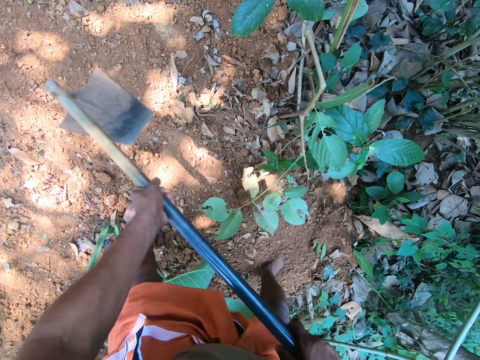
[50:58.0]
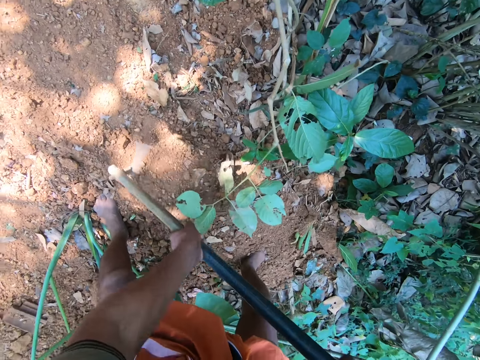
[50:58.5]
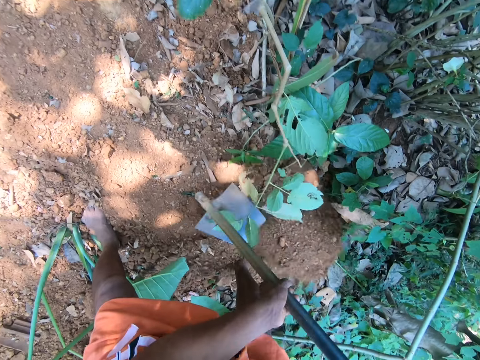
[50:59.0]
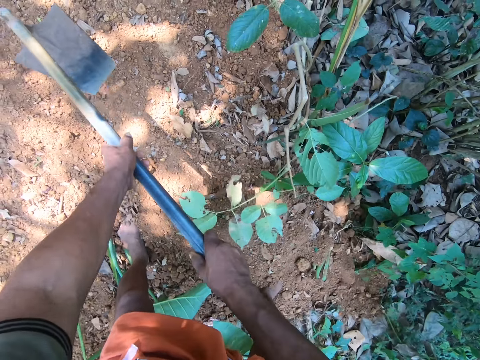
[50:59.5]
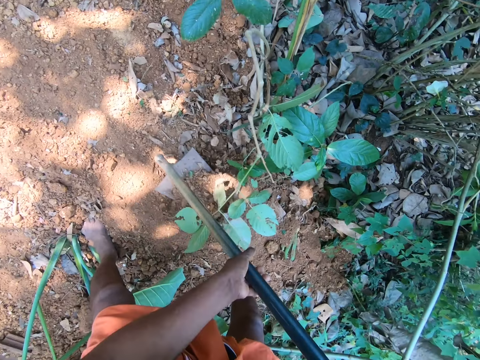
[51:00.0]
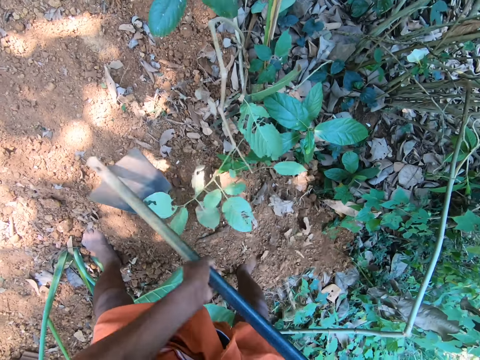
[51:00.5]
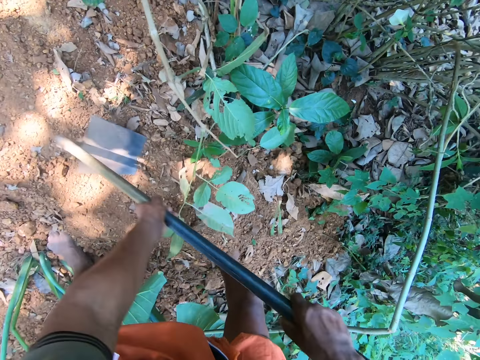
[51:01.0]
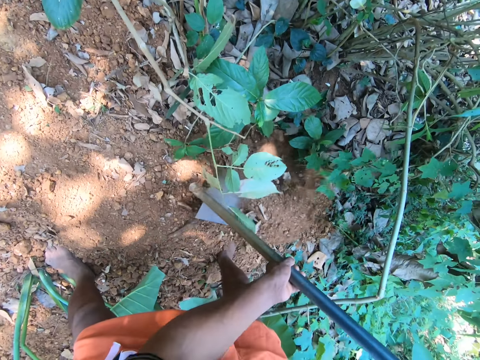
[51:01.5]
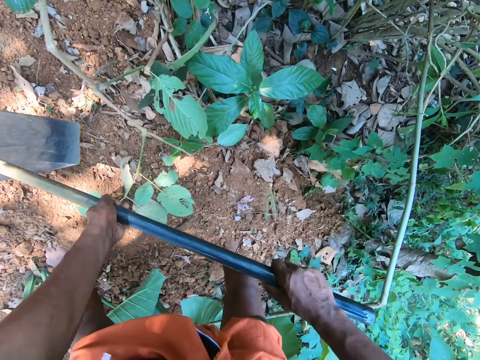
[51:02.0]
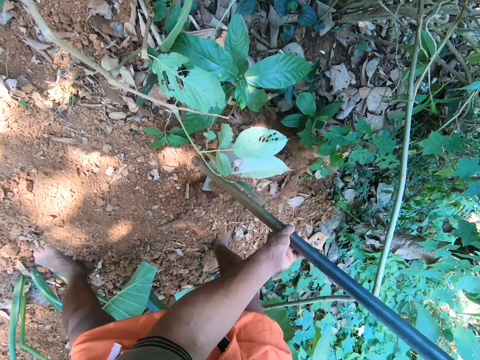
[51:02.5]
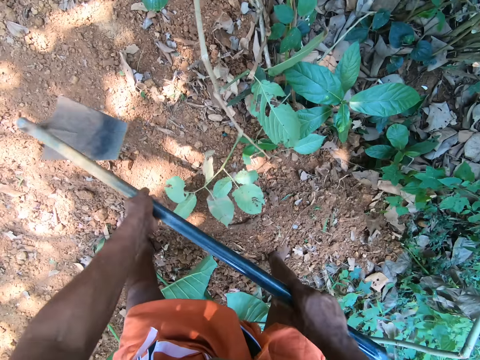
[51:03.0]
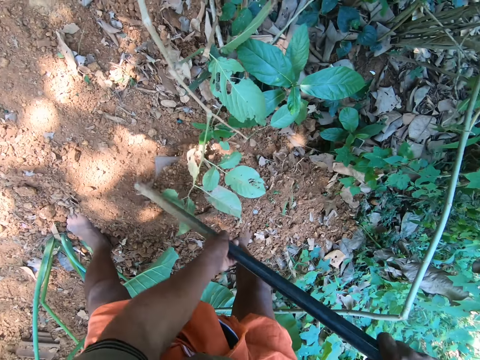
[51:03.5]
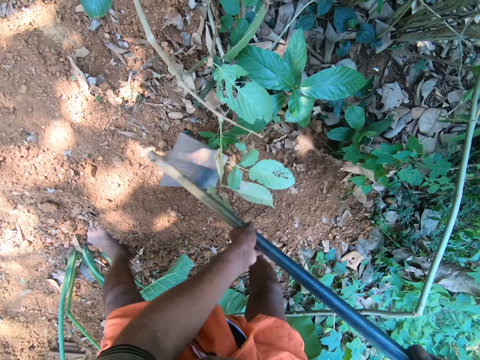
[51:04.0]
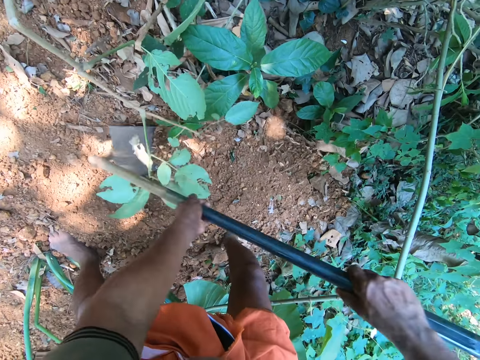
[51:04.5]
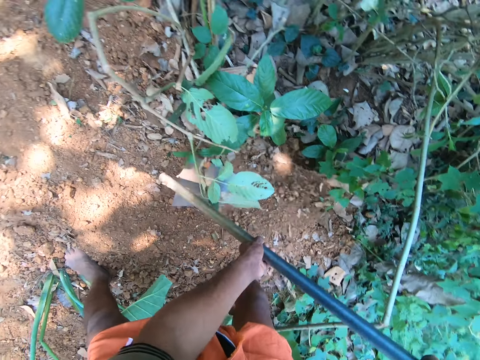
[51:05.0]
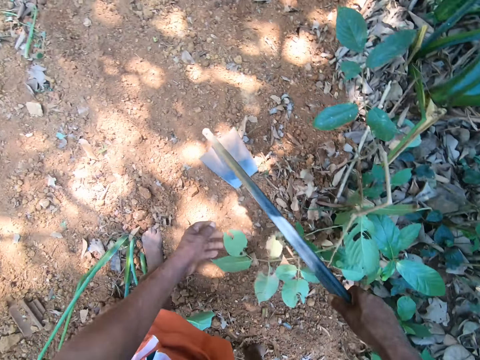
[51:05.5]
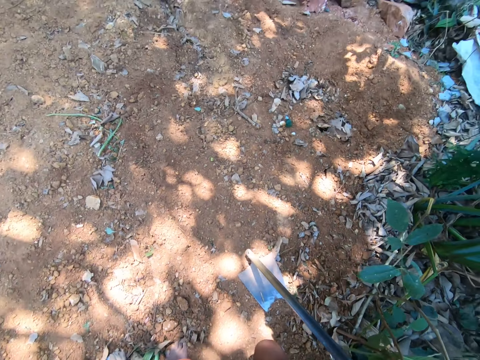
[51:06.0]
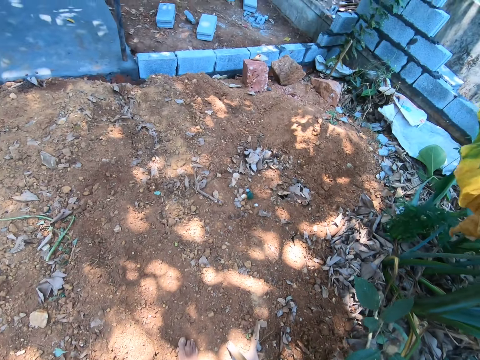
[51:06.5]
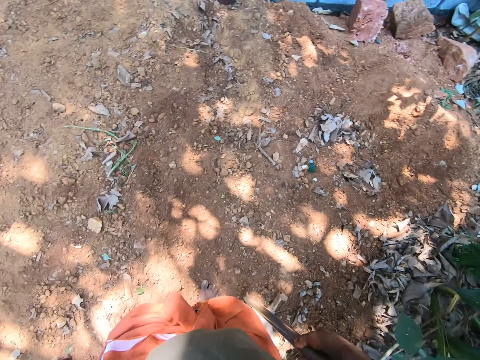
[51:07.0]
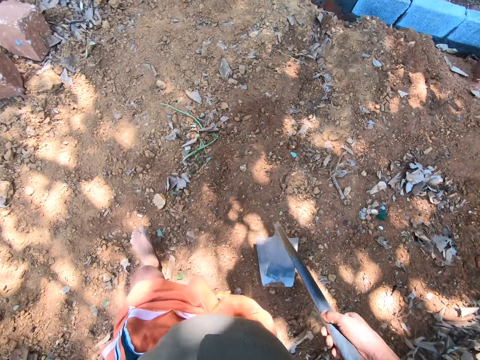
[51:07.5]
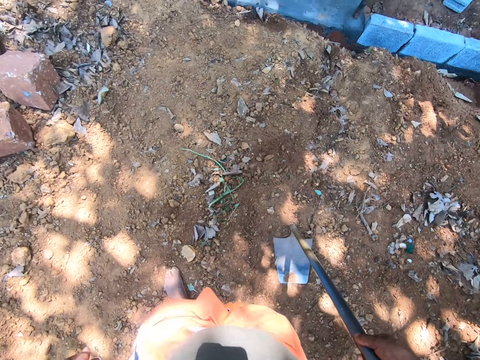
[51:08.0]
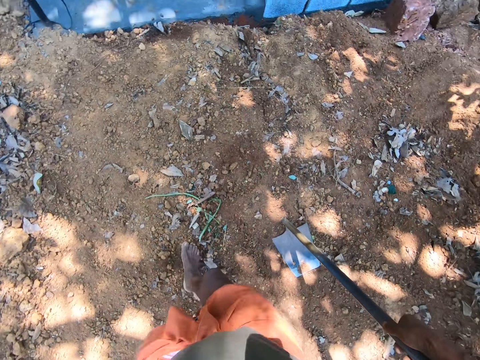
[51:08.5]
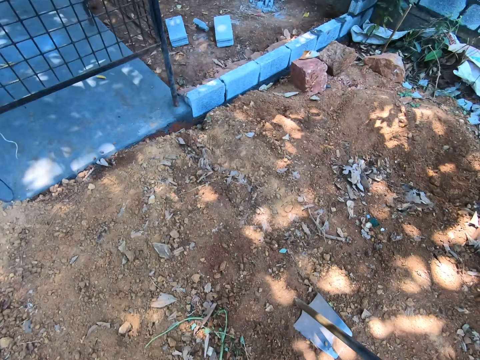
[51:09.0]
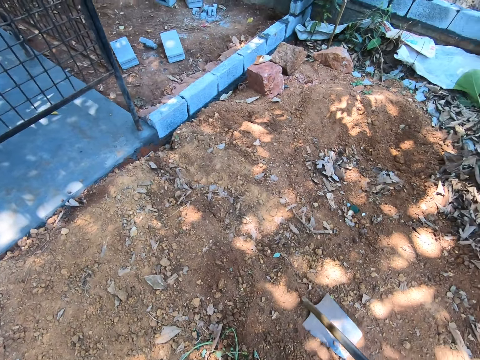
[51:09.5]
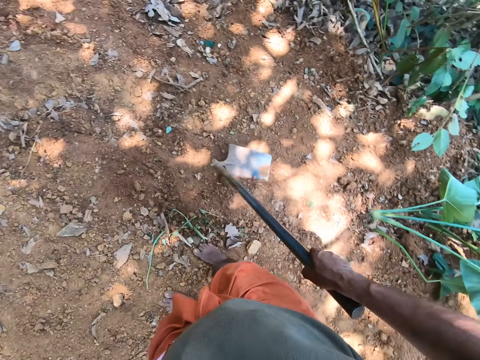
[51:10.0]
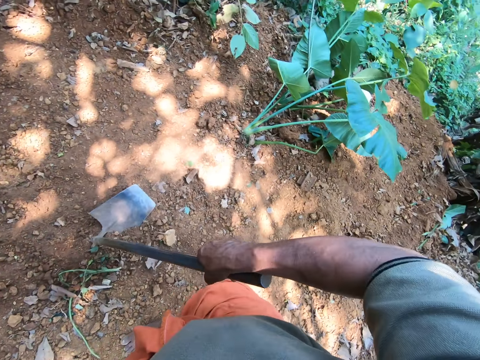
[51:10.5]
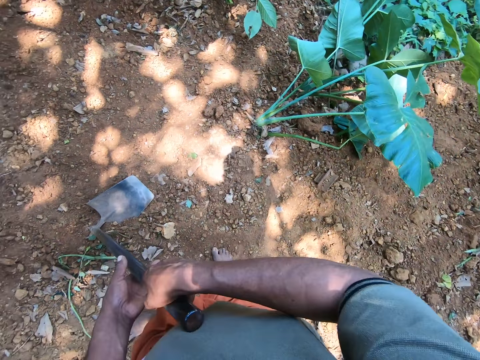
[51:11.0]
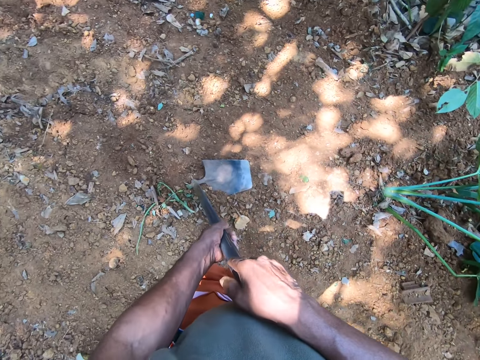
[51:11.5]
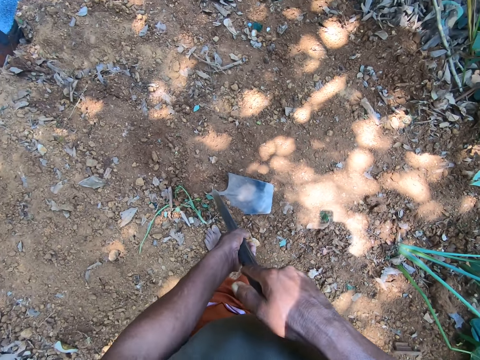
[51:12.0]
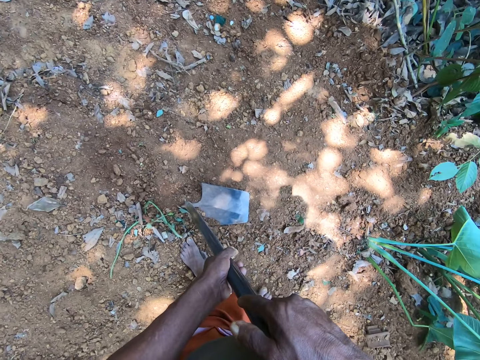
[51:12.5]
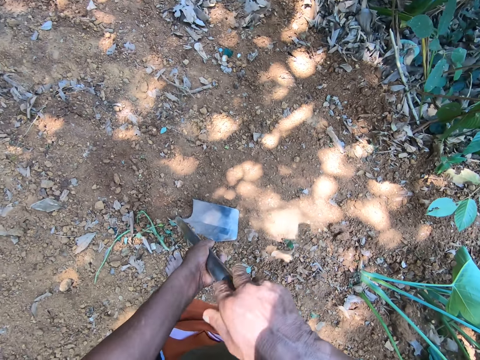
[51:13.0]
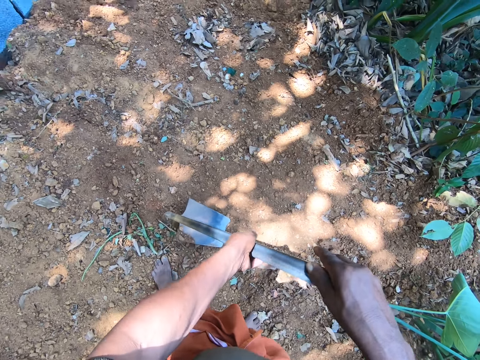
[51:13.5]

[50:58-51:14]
The camera wearer slides the hoe through the soil. He pours the soil. He digs the soil and slides the hoe through the soil. He lifts the hoe, digs the soil and slides the hoe through the soil. He lifts the hoe, digs the soil and slides the hoe through the soil. He digs the soil and slides the hoe through the soil. He lifts the hoe, digs the soil and slides the hoe through the soil. He digs the soil and slides the hoe through the soil. He holds the hoe with his right hand. He walks with the hoe in his hand. He moves the hoe slightly. He holds the hoe with both hands.

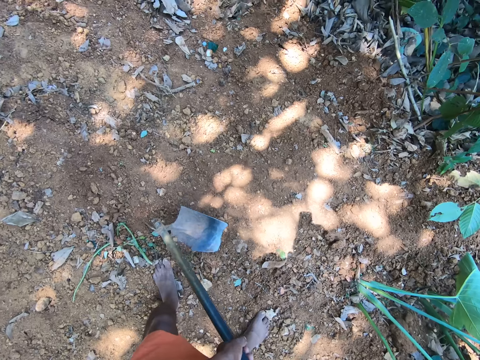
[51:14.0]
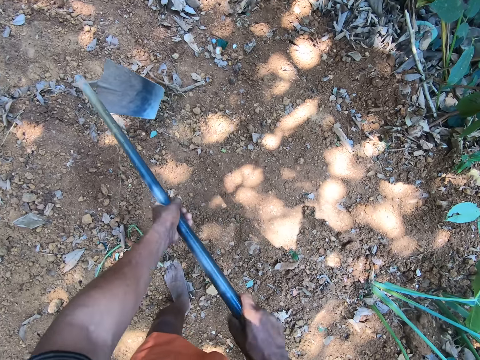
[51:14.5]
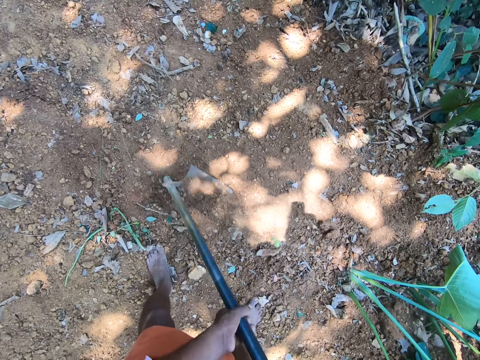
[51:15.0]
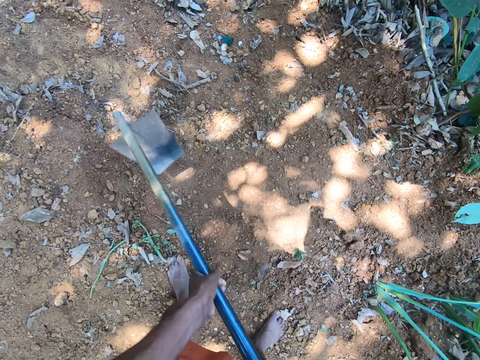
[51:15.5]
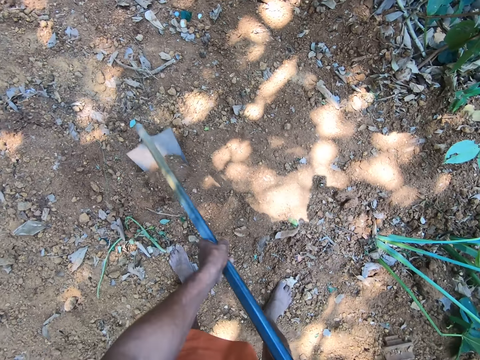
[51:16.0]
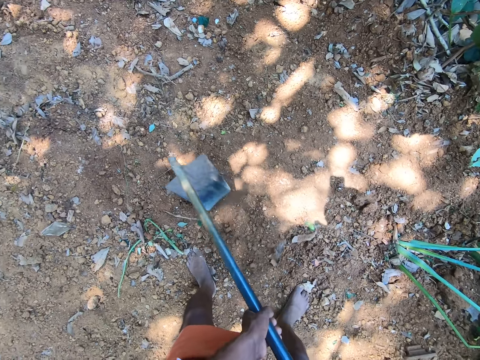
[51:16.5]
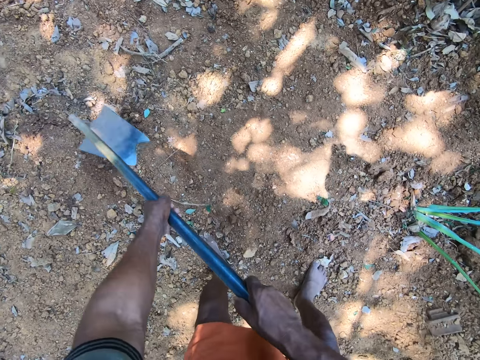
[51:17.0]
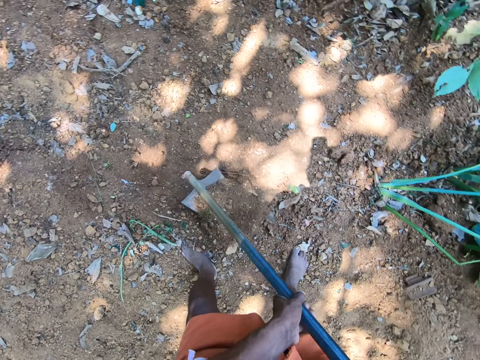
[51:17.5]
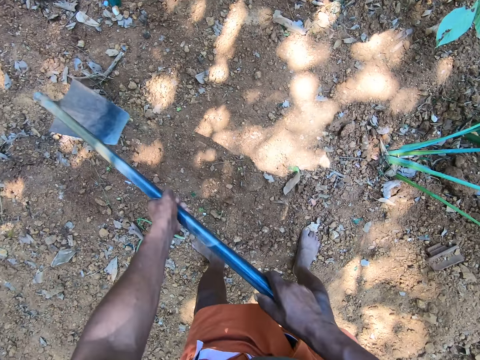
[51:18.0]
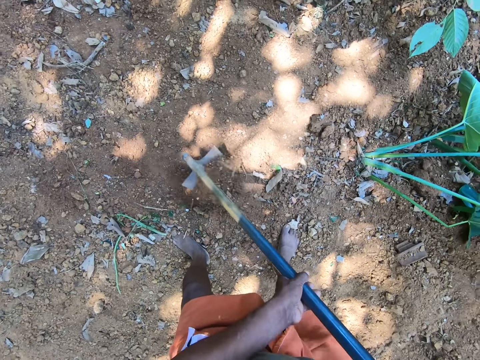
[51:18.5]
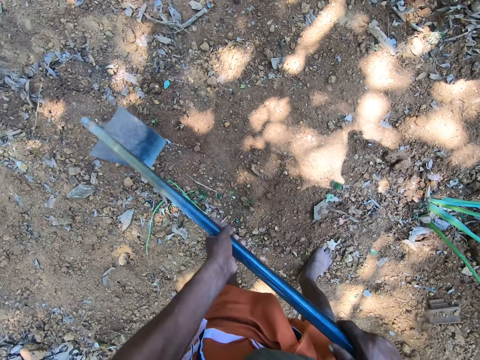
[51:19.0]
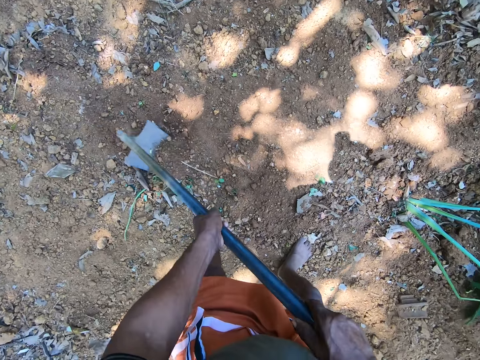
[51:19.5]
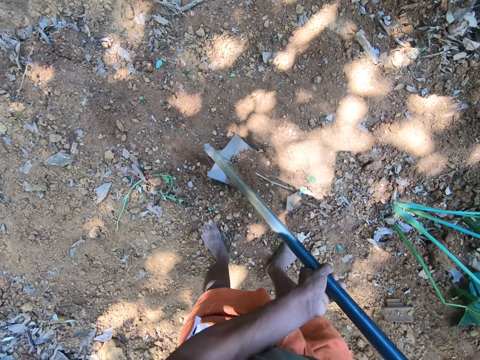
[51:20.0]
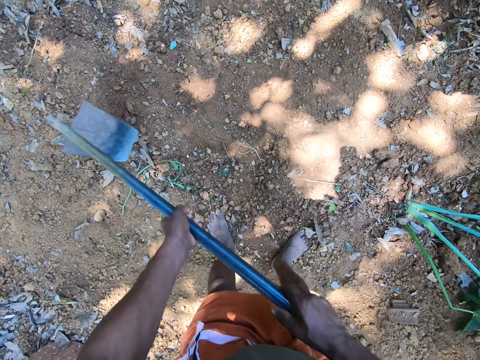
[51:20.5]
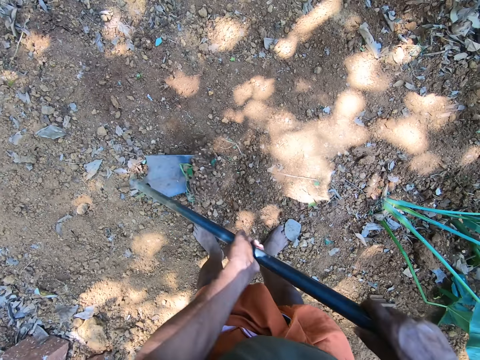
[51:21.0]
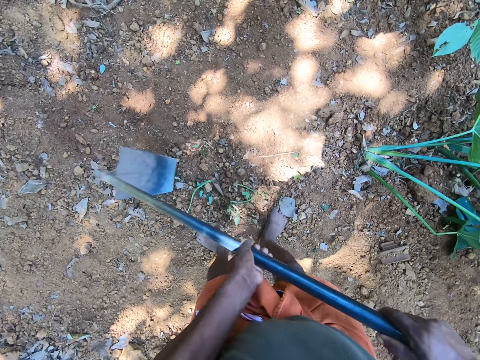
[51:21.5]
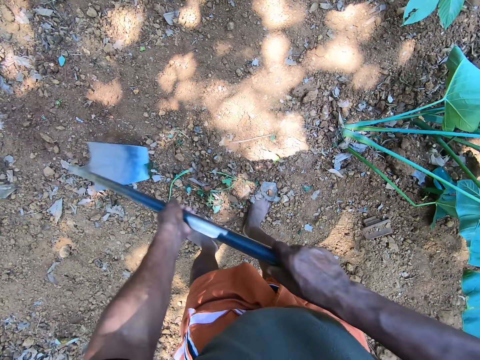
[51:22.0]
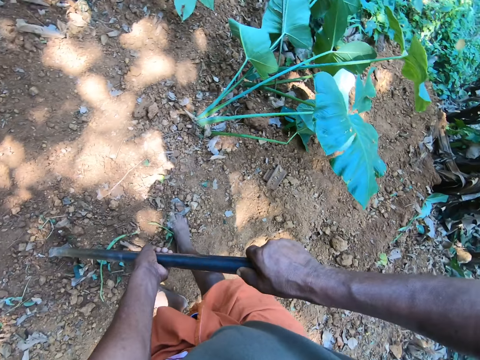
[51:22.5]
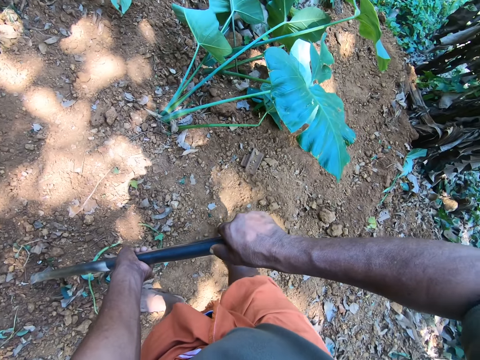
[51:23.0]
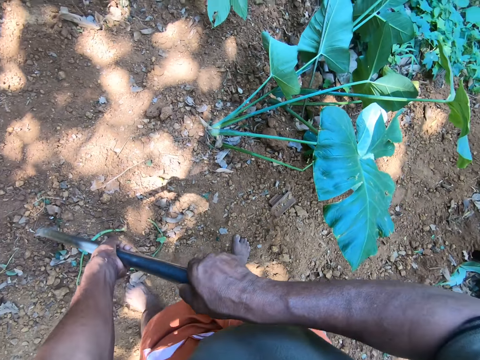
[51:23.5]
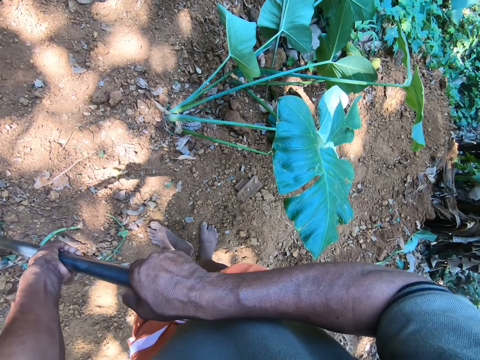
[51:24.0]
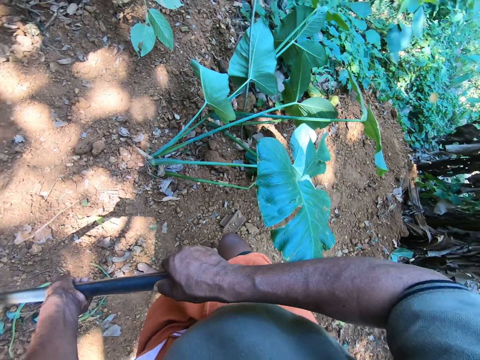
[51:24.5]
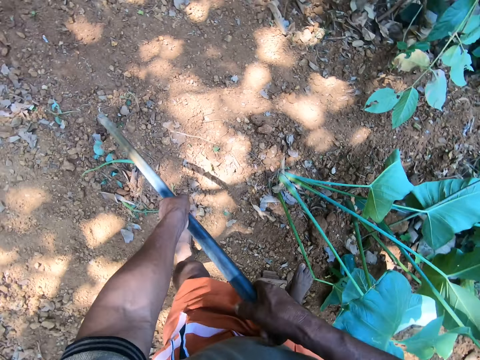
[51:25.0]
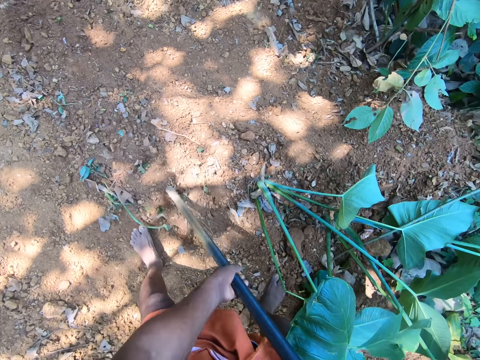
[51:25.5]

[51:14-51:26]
The camera wearer digs the ground with the hoe in his hands. He lifts the hoe. He slides the hoe through the soil. He lifts the hoe. He lifts the hoe again. He digs the soil. He slides the hoe through the soil. He lifts the hoe. He digs the soil. He slides the hoe through the soil. He lifts the hoe. He digs the soil. He slides the hoe through the soil. He digs the soil. He slides the hoe through the soil. He lifts the hoe. He digs the soil. He holds the hoe. He moves his leg slightly.
